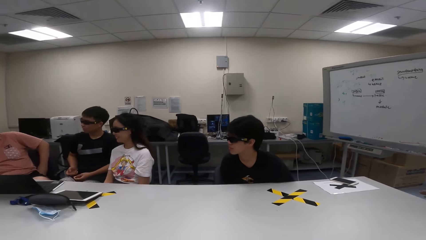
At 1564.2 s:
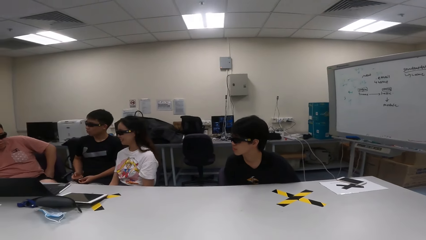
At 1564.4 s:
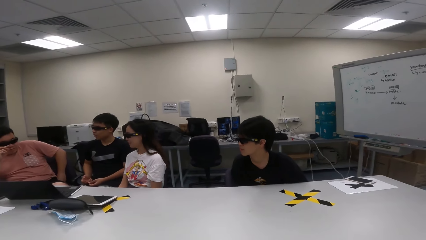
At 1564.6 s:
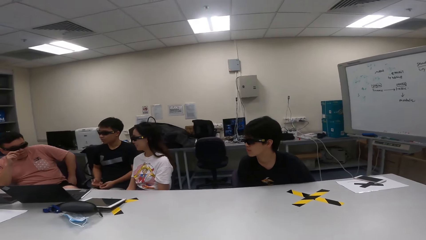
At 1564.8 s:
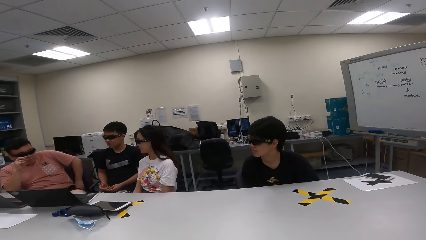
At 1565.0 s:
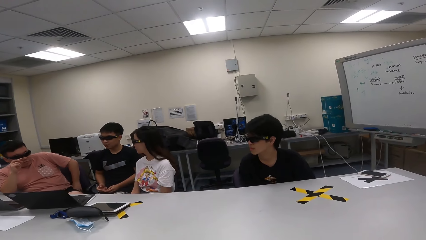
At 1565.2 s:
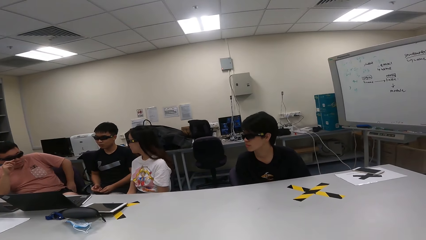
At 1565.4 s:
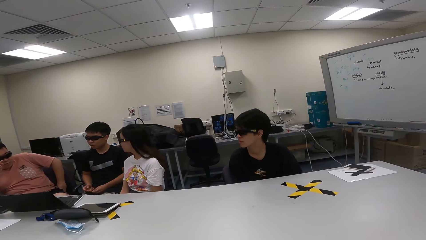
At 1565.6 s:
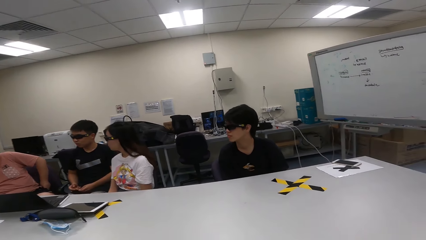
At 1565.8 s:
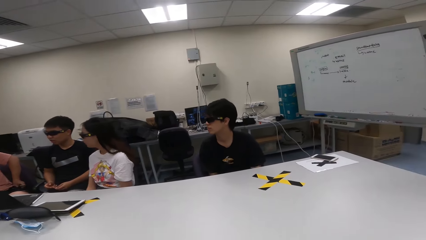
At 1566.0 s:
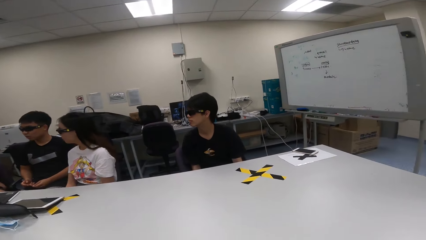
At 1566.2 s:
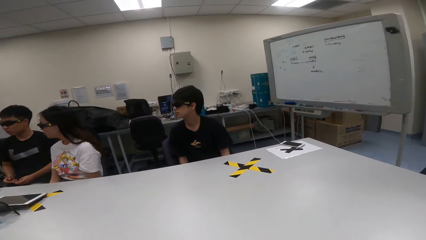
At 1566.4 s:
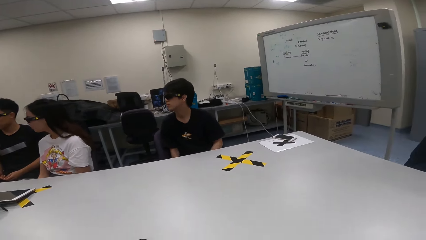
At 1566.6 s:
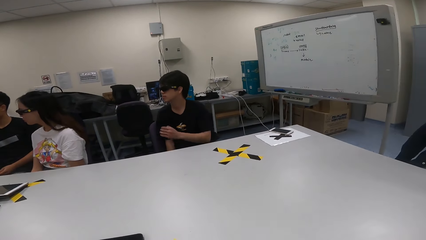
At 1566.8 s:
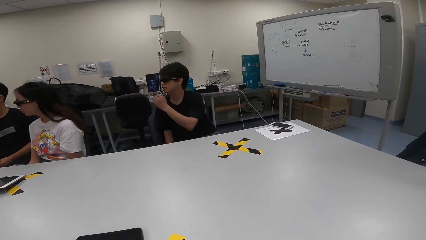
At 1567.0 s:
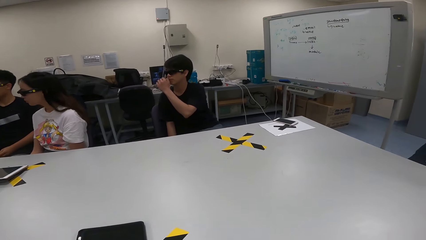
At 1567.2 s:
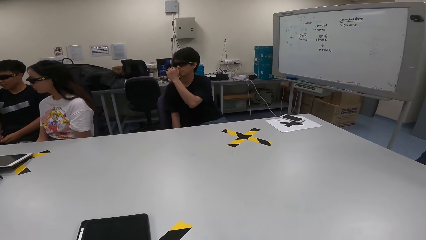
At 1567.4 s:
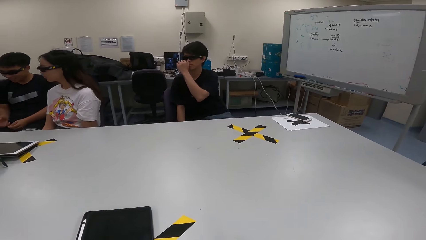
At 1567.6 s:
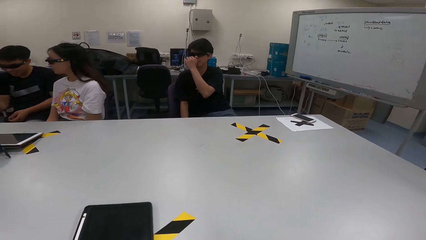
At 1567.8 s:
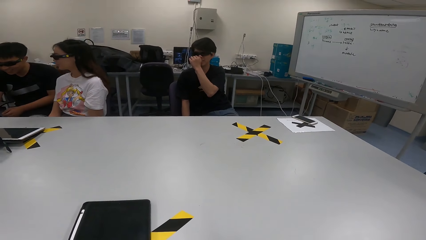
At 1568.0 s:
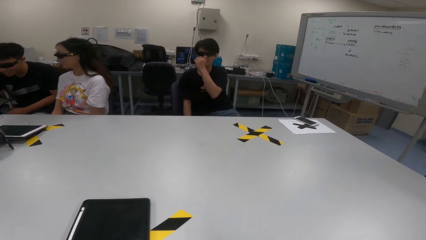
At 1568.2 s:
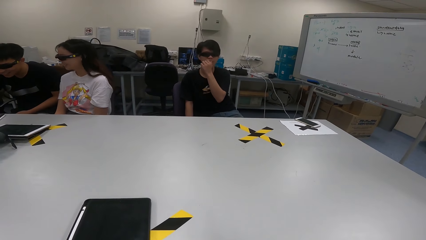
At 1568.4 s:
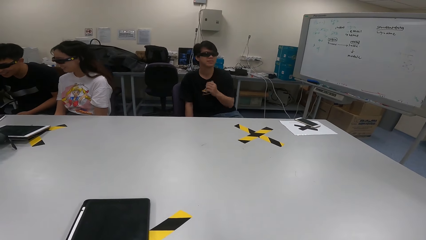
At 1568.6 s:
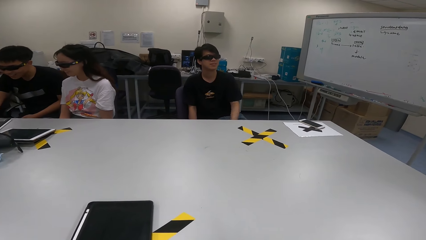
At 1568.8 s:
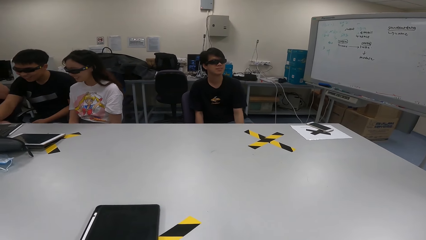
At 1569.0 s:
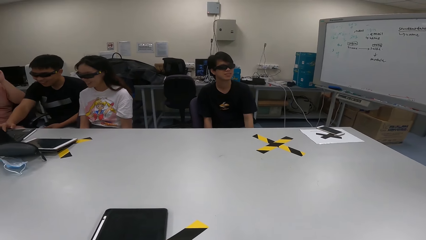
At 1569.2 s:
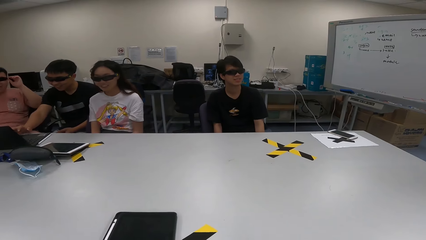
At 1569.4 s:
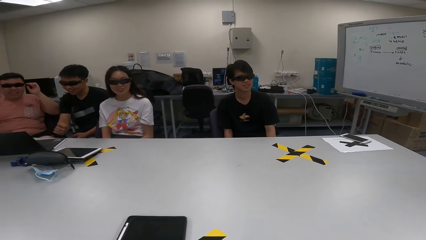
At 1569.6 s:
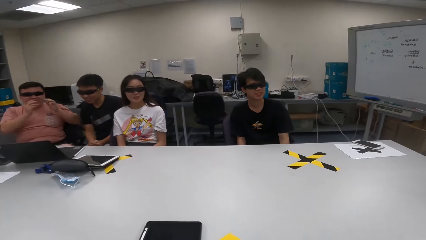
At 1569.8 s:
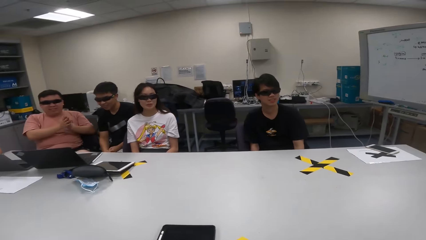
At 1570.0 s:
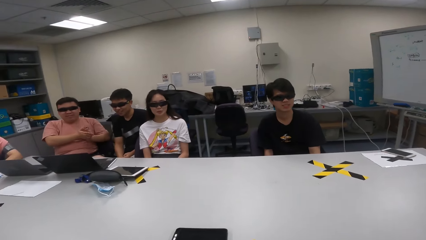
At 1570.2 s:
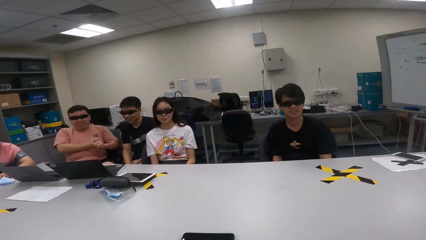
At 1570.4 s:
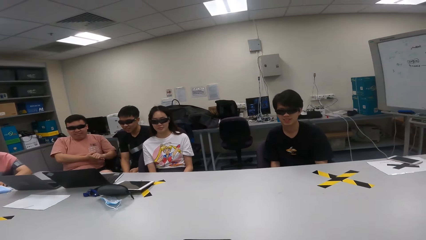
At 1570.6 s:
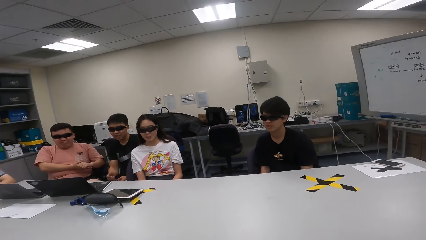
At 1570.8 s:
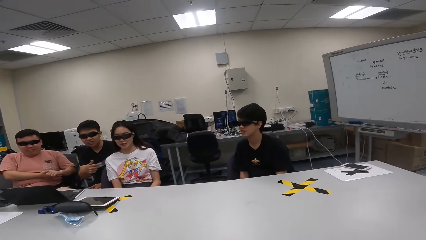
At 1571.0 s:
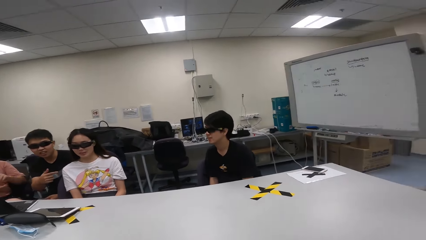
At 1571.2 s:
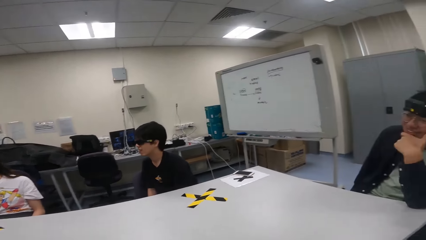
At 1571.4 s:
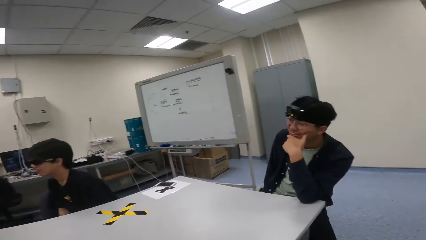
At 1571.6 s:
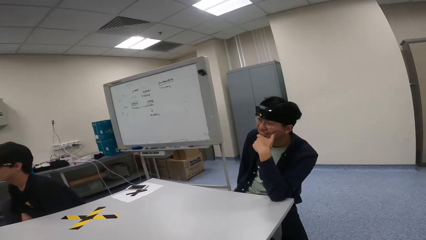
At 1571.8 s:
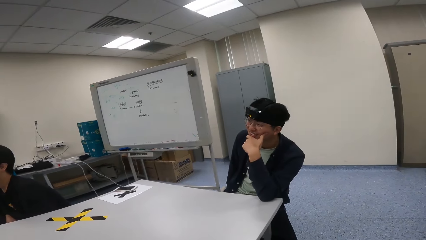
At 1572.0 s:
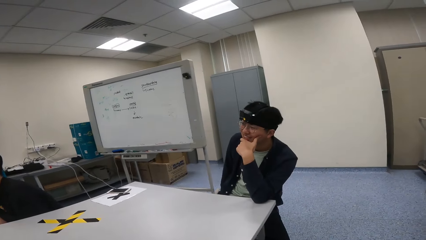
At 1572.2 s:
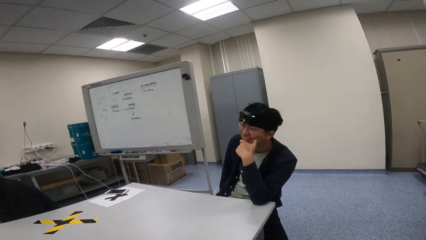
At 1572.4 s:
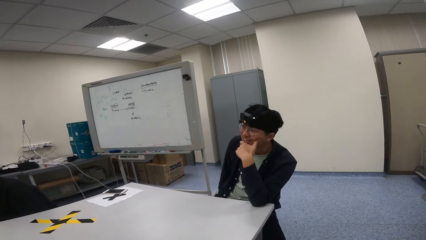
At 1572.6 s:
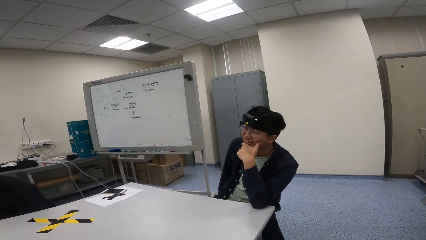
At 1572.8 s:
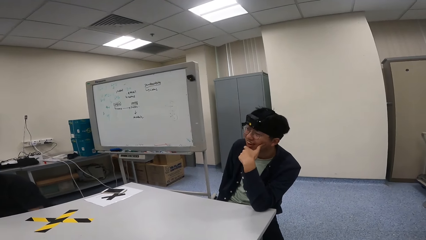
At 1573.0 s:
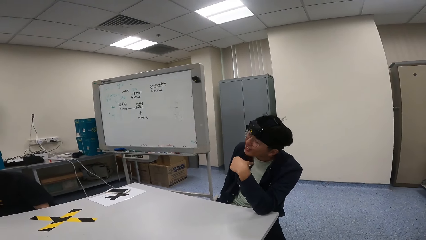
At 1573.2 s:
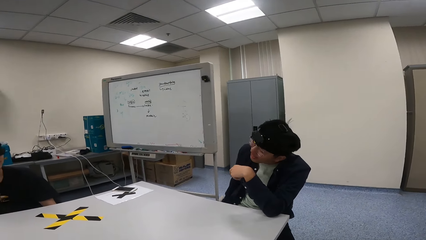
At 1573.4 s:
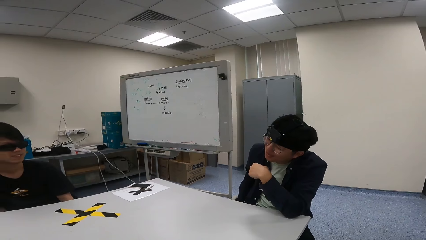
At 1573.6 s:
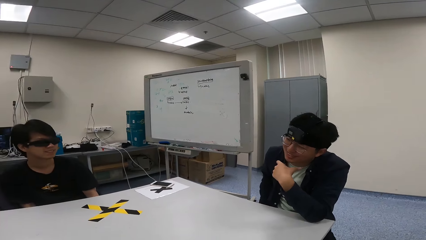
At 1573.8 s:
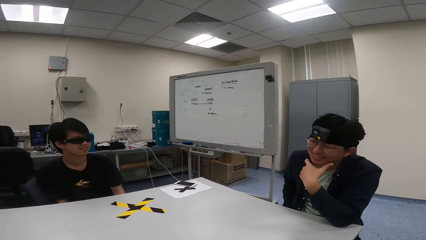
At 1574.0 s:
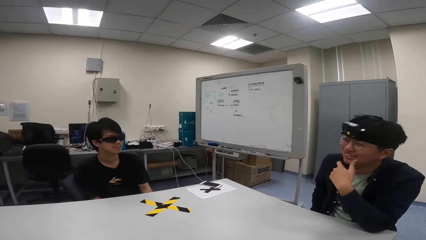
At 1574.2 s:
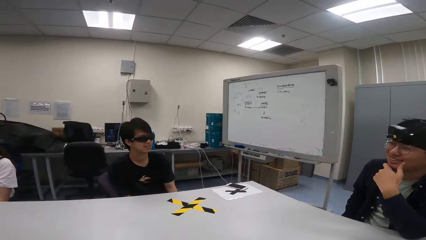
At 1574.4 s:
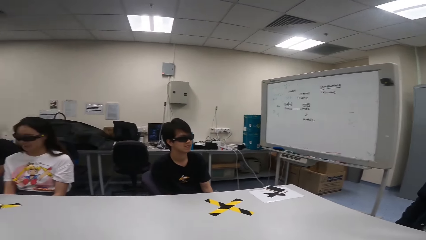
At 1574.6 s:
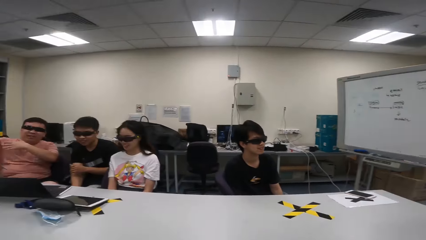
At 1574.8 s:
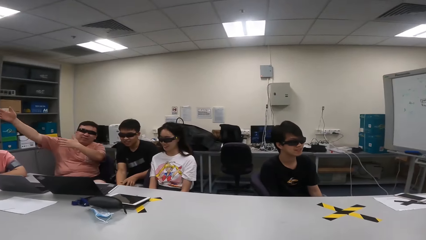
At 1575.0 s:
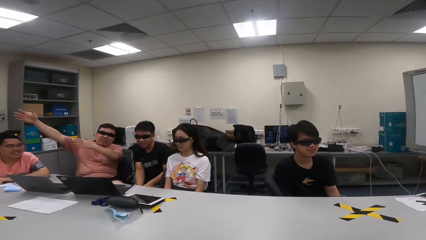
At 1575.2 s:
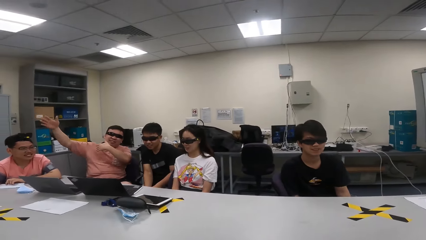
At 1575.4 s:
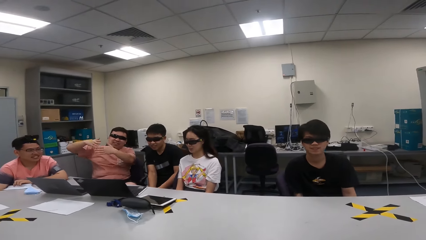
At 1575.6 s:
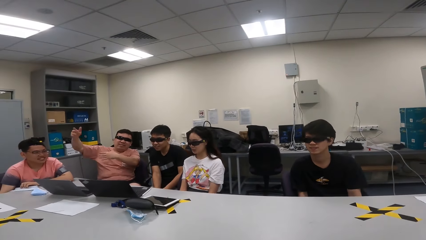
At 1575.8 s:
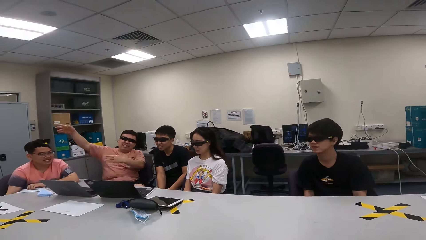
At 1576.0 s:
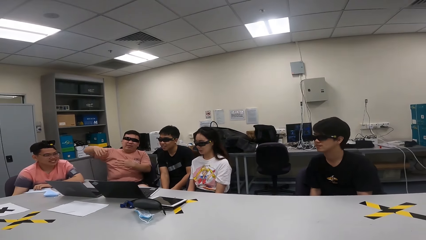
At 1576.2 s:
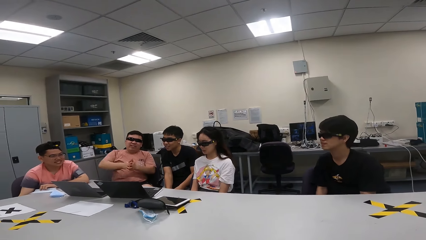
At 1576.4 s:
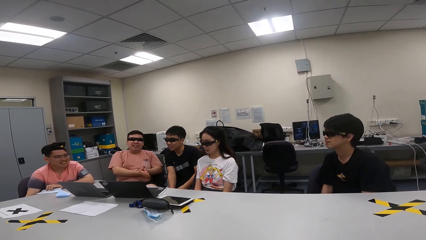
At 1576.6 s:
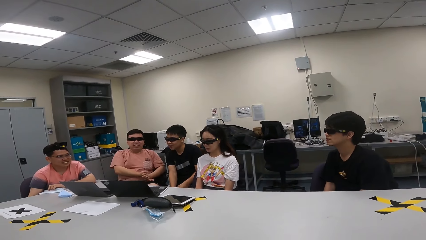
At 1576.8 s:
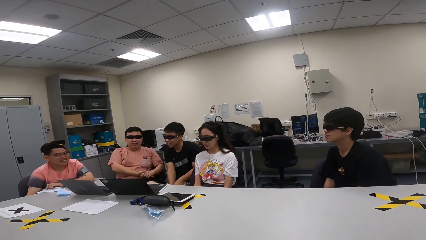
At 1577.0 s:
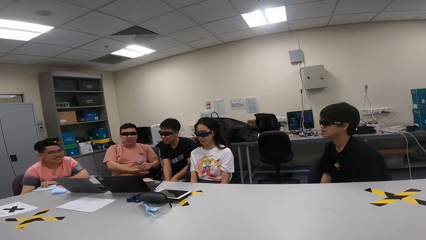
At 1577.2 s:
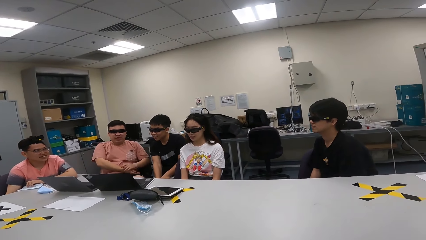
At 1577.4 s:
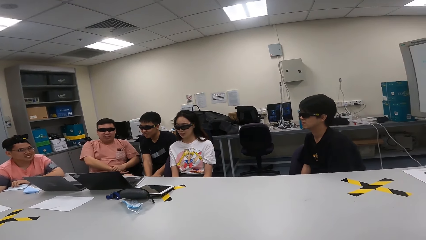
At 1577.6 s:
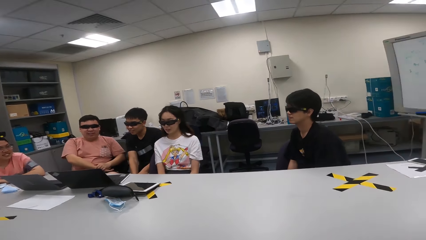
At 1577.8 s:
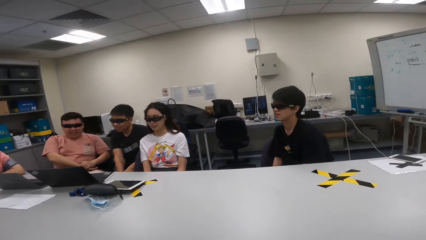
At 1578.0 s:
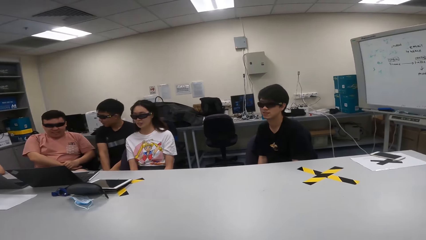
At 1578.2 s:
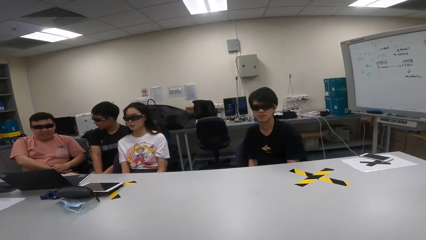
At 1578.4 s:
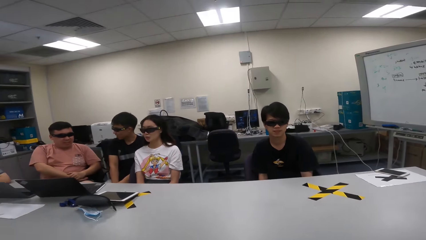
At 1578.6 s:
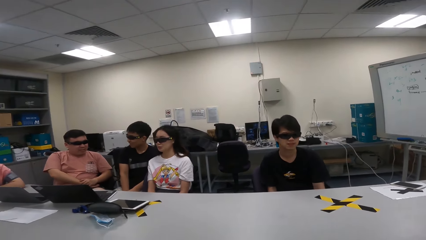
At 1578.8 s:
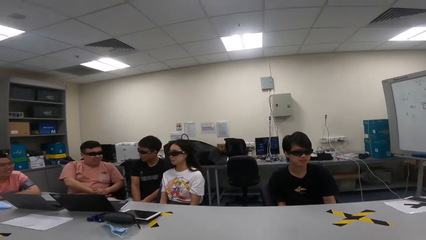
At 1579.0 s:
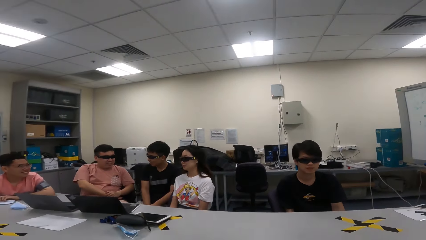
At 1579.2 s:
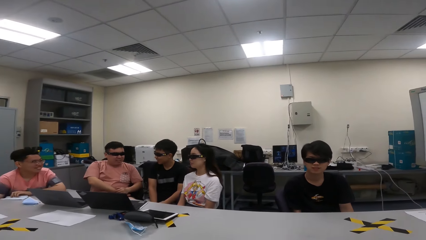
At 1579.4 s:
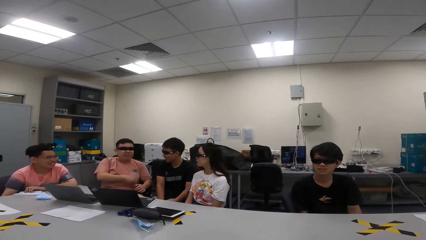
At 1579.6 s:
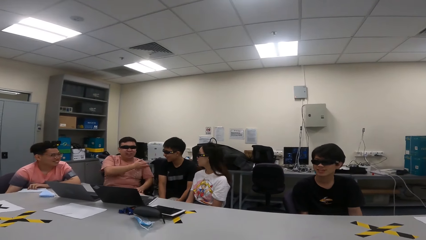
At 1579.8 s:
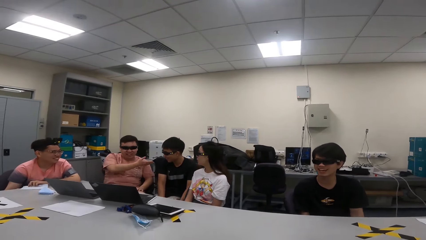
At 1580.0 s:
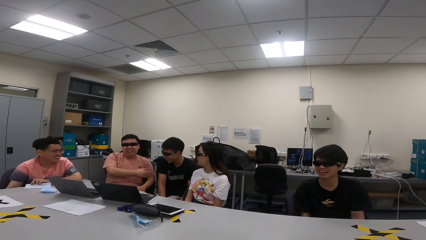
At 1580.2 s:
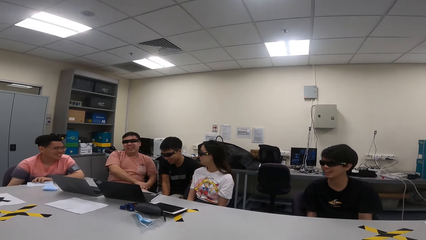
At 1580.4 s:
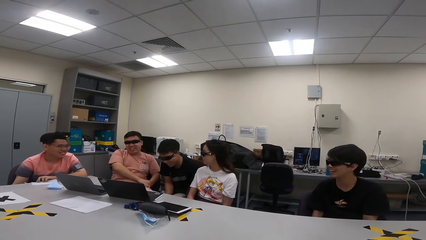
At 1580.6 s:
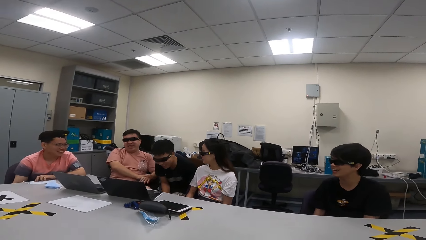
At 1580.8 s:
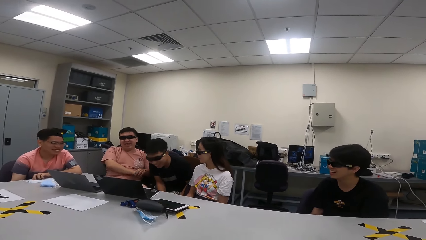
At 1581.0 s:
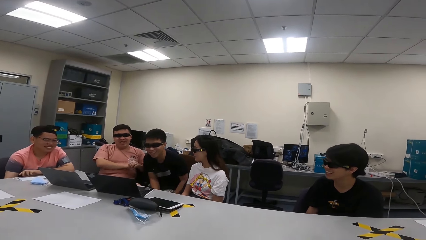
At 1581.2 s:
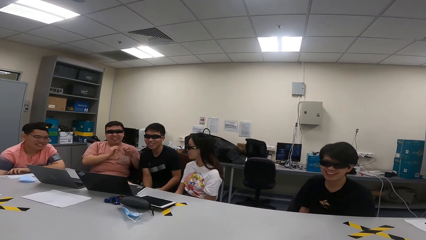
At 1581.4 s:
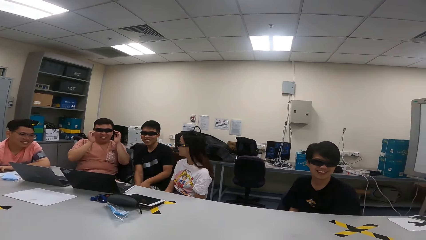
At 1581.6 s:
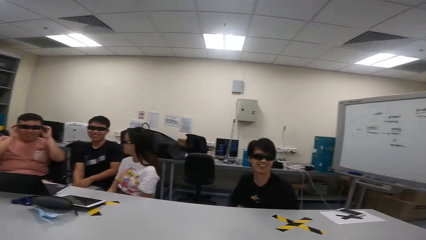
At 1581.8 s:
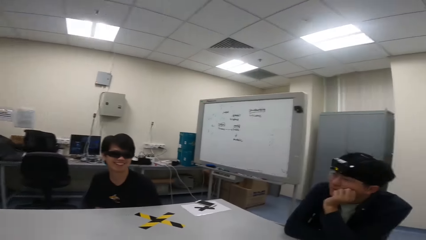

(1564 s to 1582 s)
A person puts a phone in a pocket. Another person touches the face. A third person touches the laptop. The first person rubs the hands. Another person touches the face. The first person sways hands in the air. A man demonstrates with his hands. The first person points to the third person.
